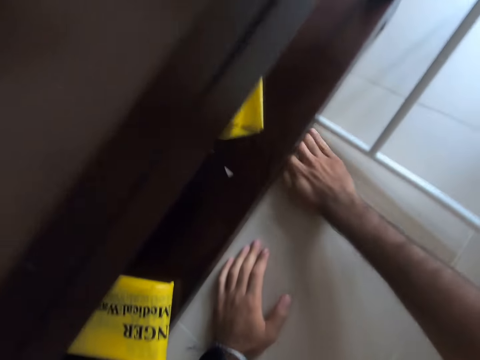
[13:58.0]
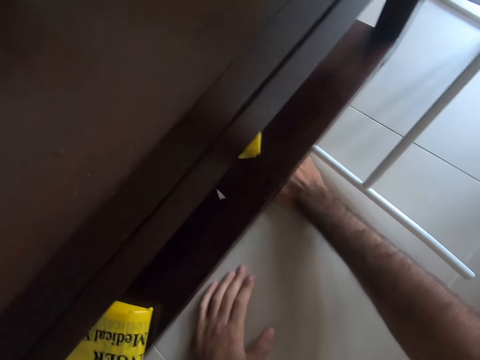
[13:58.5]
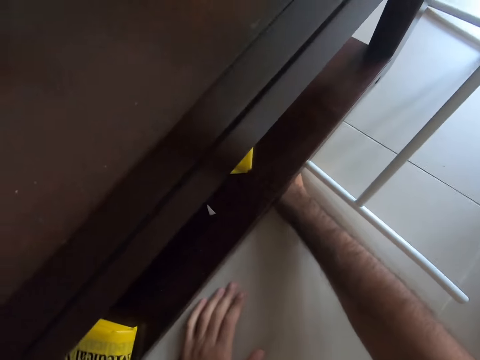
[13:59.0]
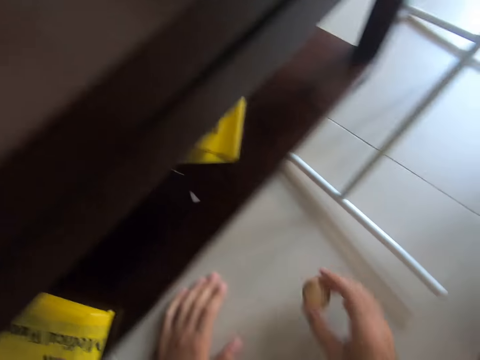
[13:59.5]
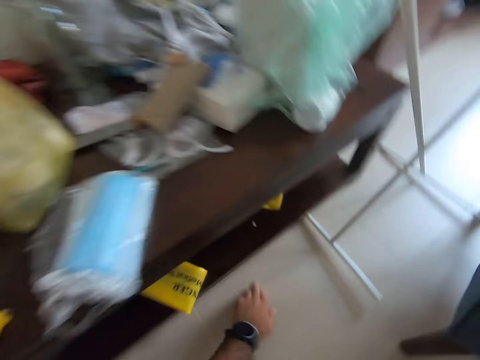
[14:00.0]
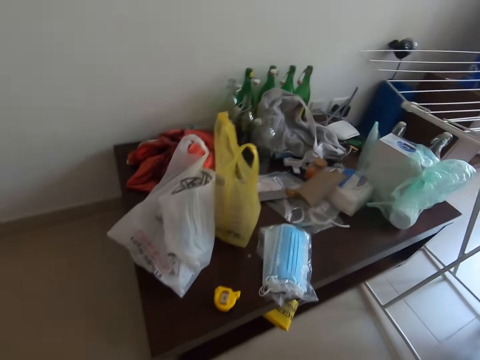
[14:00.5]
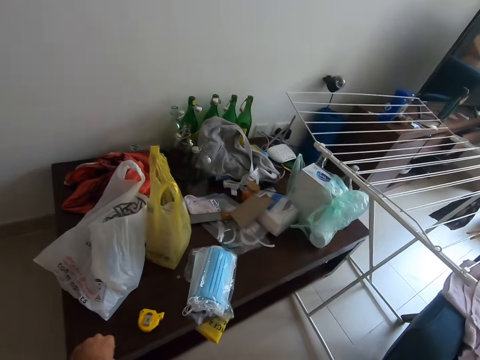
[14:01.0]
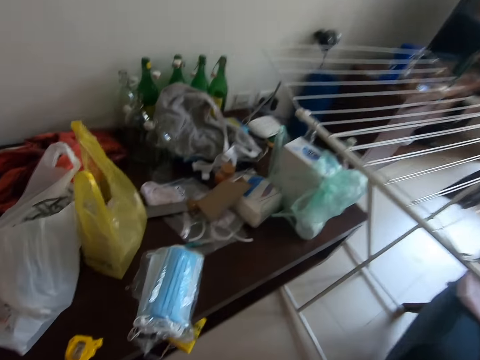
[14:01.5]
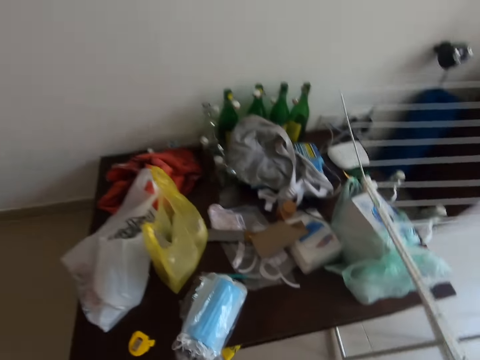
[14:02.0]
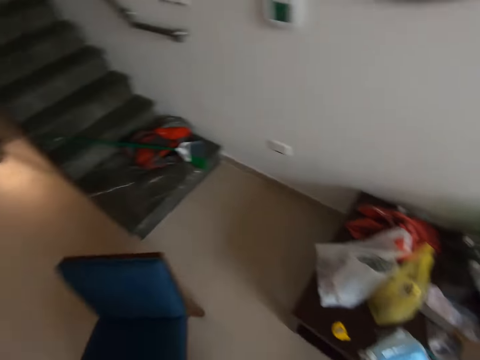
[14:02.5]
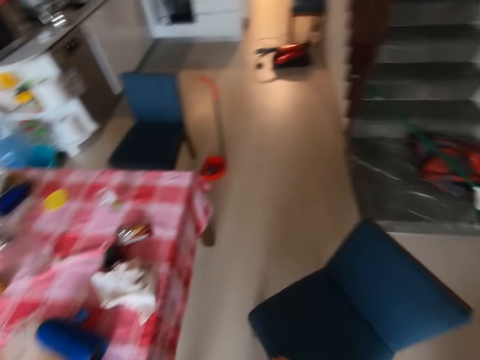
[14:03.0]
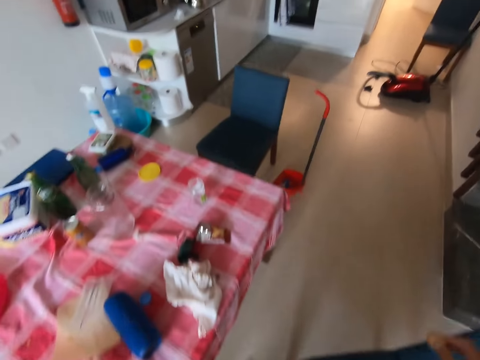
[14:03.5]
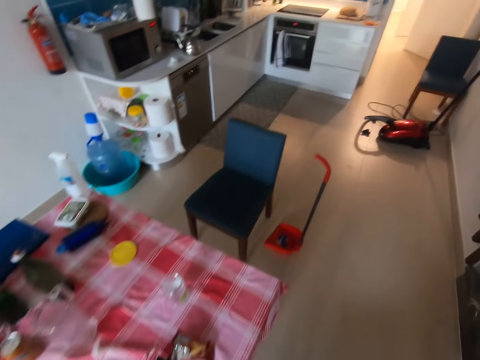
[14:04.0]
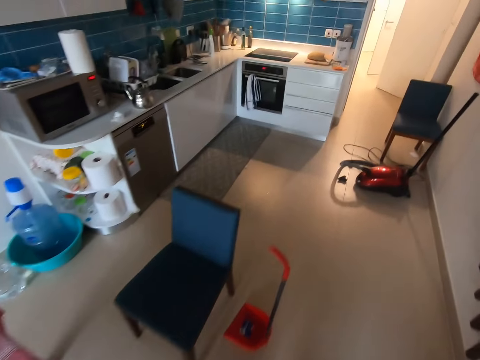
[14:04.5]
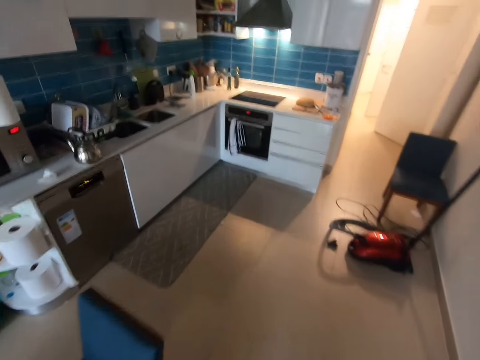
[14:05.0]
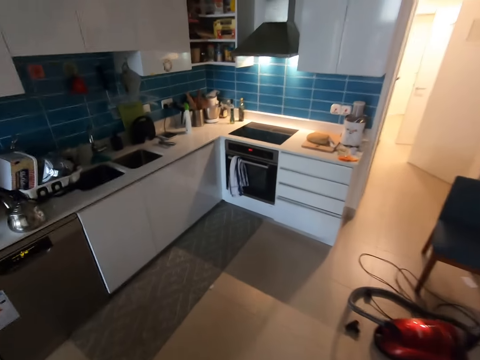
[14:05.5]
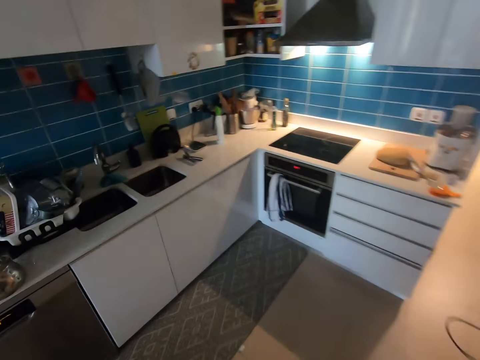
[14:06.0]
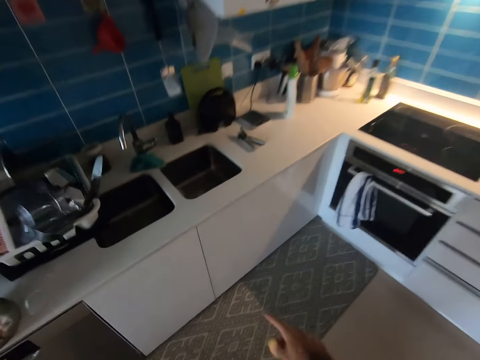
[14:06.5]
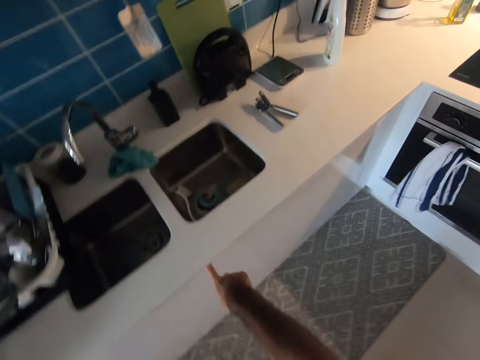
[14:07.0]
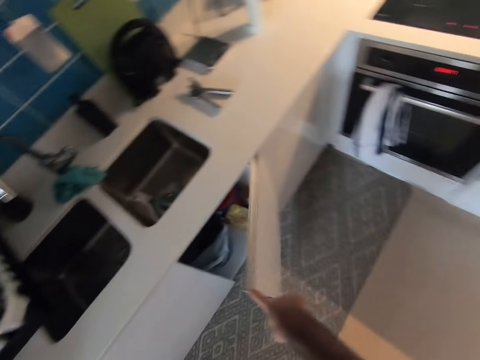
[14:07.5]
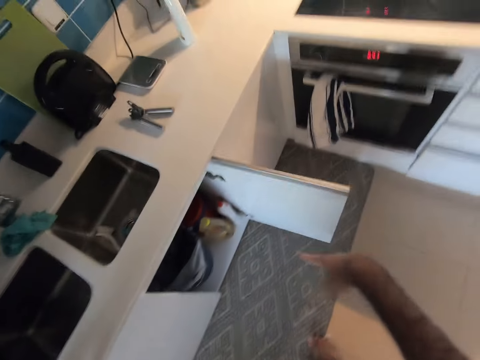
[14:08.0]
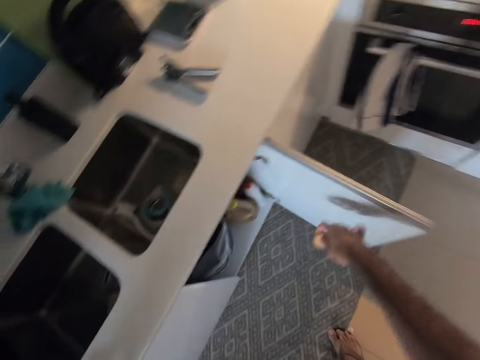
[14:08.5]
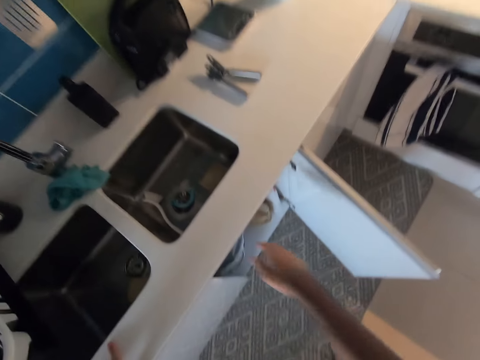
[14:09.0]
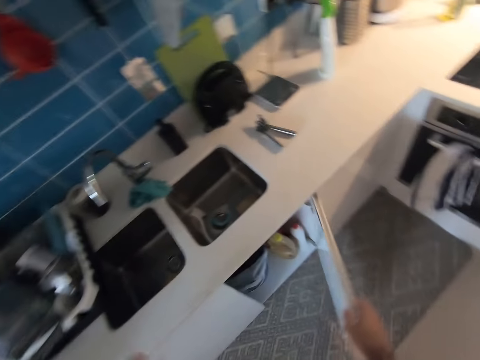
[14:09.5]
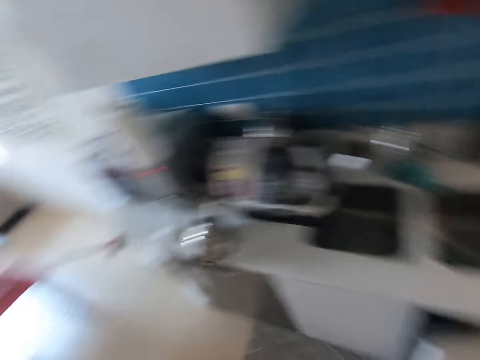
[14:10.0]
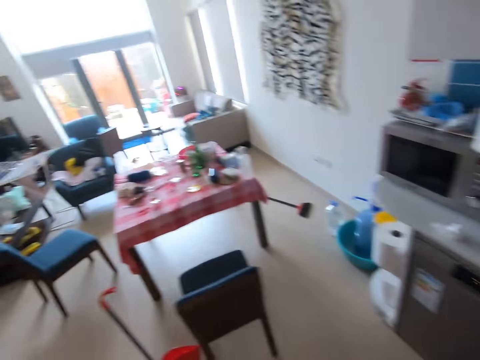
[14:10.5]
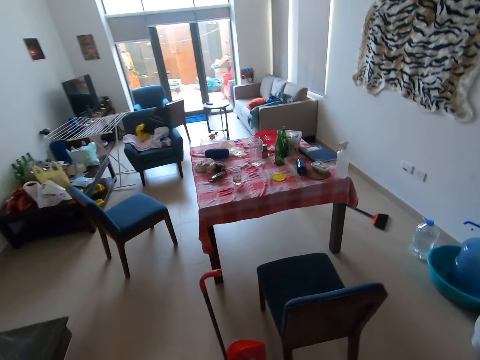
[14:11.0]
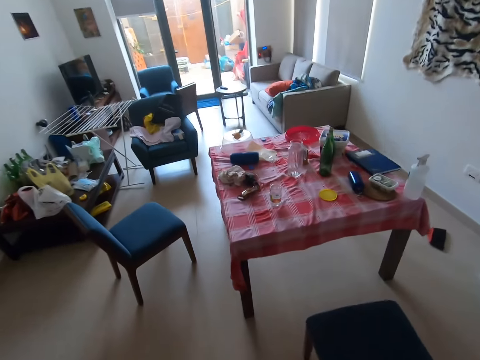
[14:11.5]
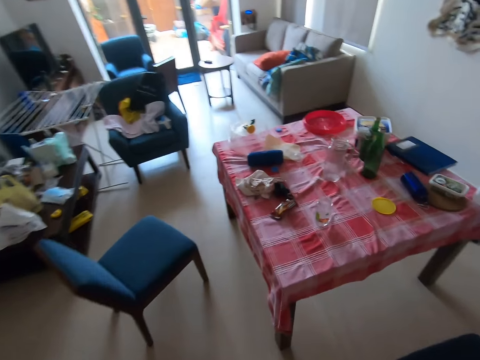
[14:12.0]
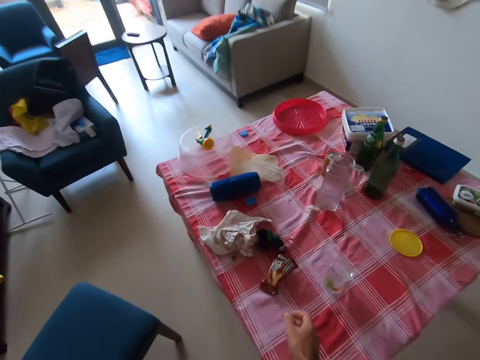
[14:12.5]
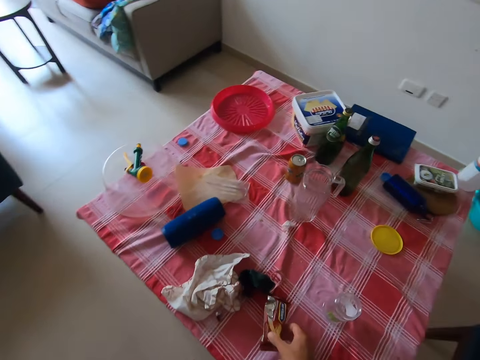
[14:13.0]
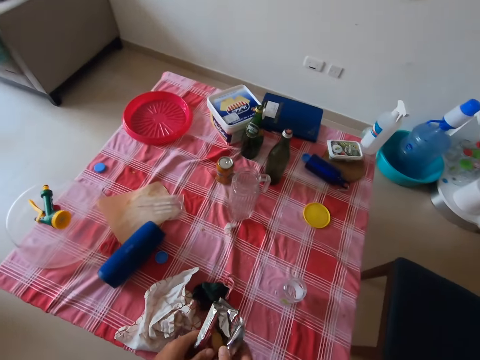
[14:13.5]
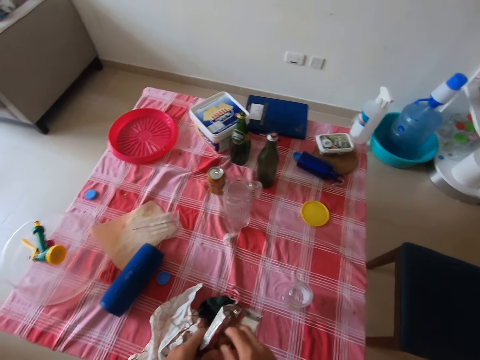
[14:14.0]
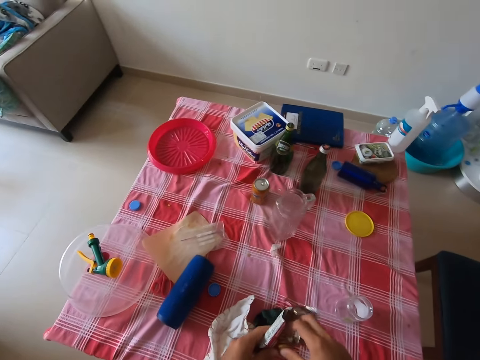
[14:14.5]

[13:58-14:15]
The camera wearer moves his hand. He picks a piece of biscuit under the table. He stands up, turns around, and walks to the kitchen. He opens the cabinet door, throws the biscuit in the trash bin, and closes the cabinet door. He turns around, walks to the table, and picks the packet of biscuits from the table.

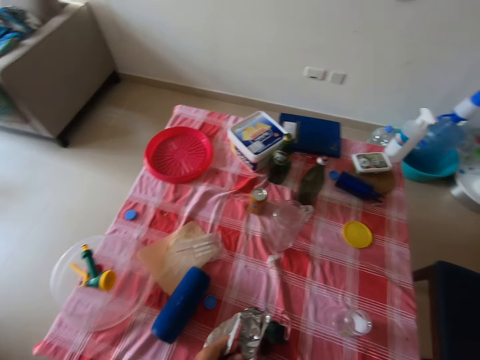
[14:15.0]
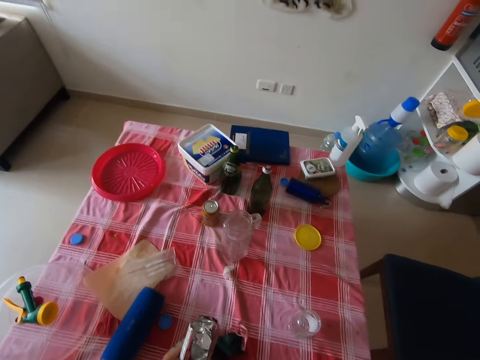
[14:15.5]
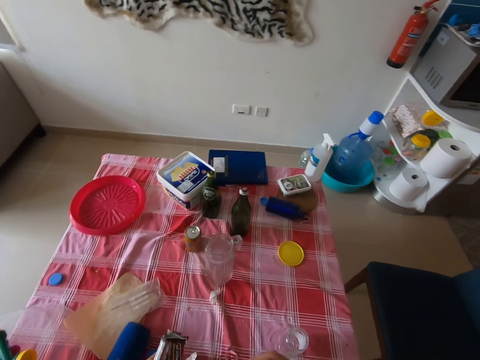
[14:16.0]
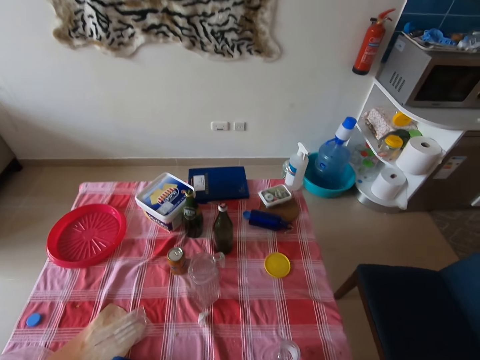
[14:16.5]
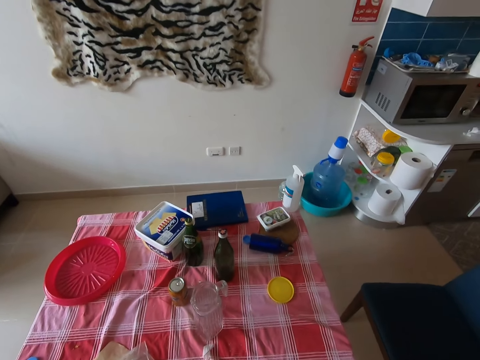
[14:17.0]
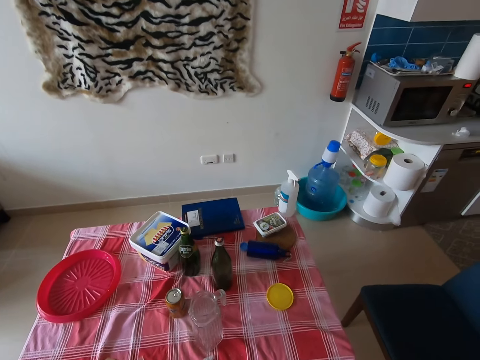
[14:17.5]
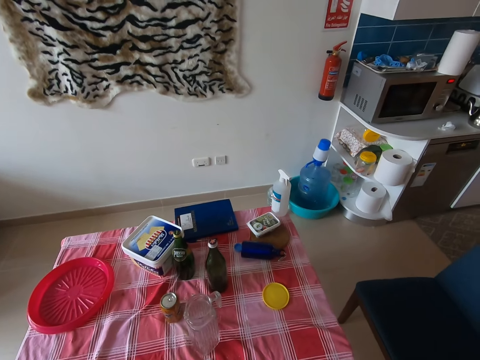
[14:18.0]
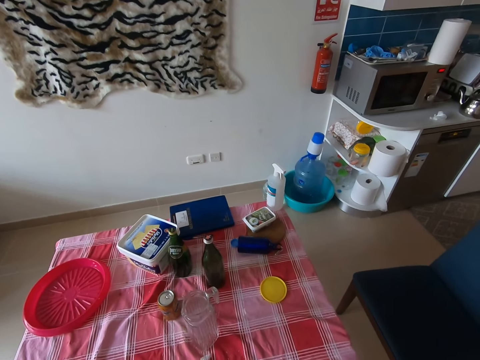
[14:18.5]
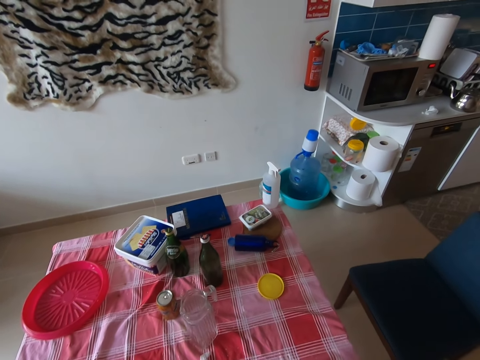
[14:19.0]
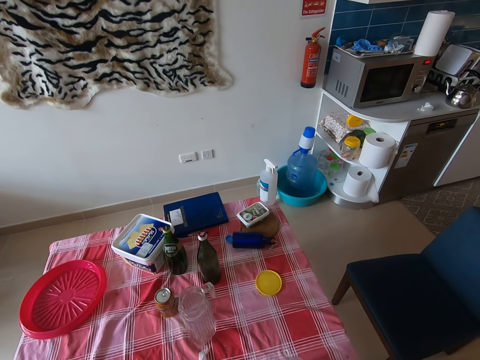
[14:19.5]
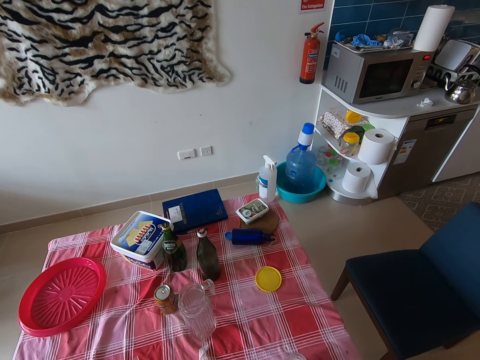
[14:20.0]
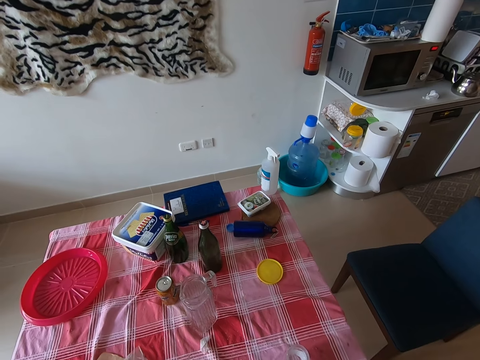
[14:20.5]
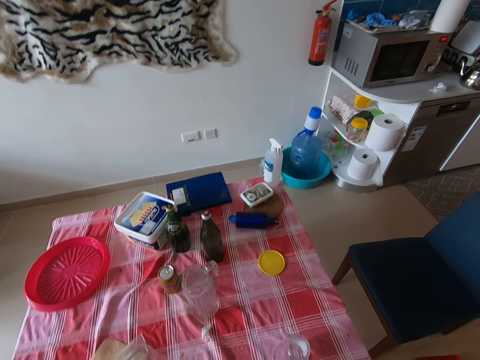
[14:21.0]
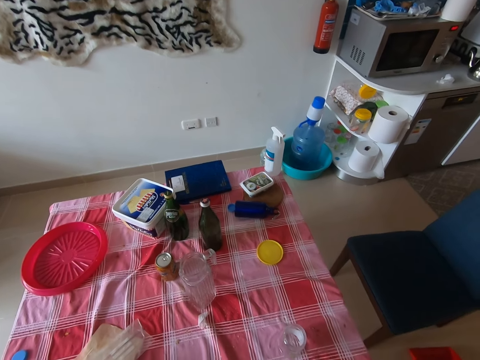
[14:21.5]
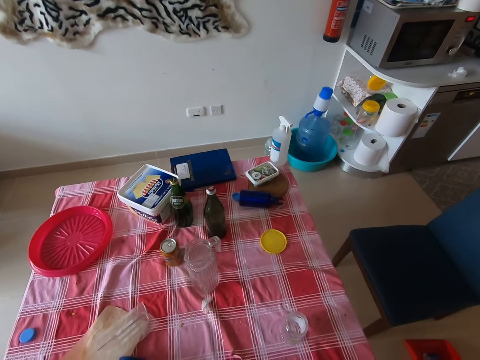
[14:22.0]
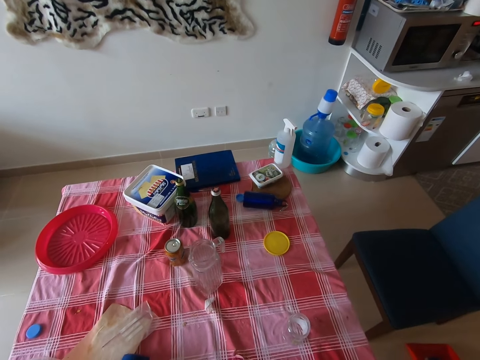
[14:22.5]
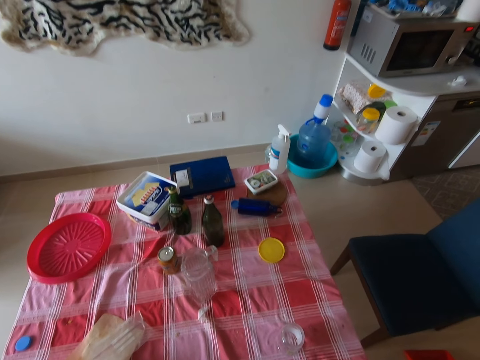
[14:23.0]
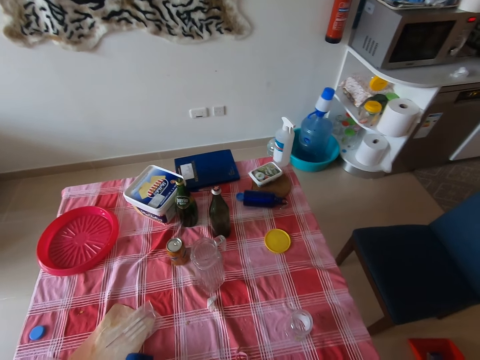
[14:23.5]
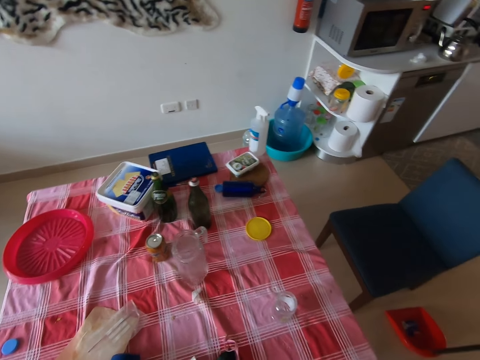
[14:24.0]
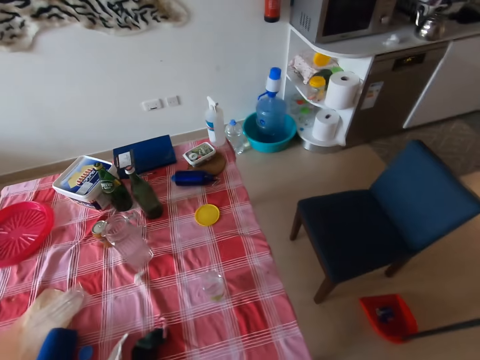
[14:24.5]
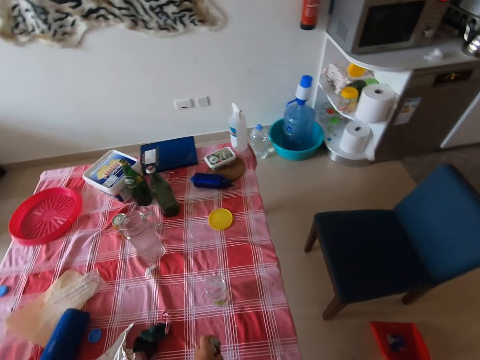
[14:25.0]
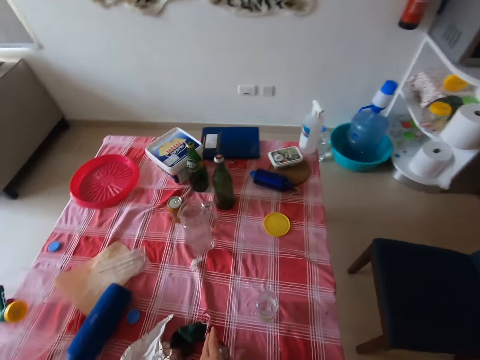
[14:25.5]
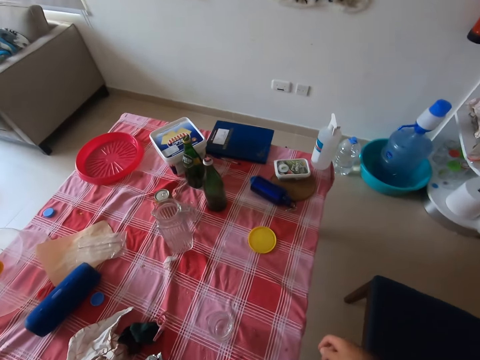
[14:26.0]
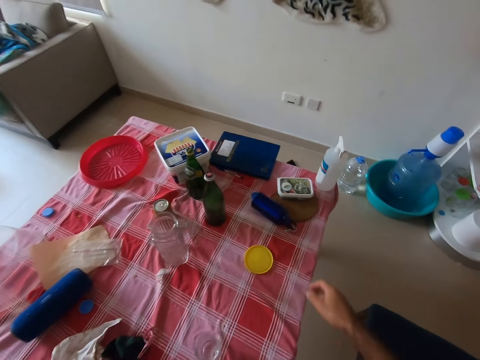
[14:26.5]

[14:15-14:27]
The camera wearer picks pieces of biscuits. They look around. They eat the biscuits.
